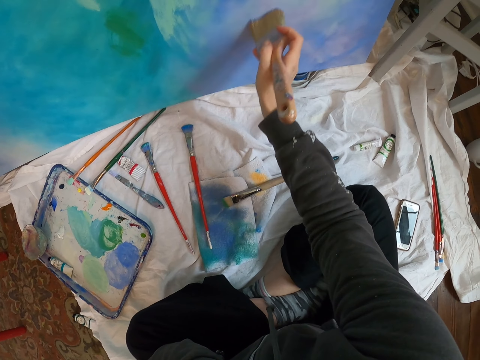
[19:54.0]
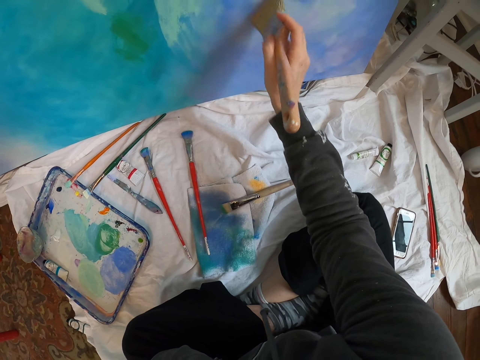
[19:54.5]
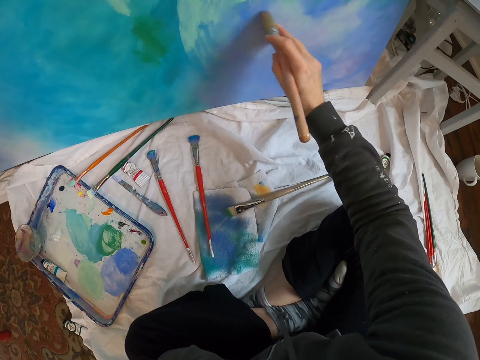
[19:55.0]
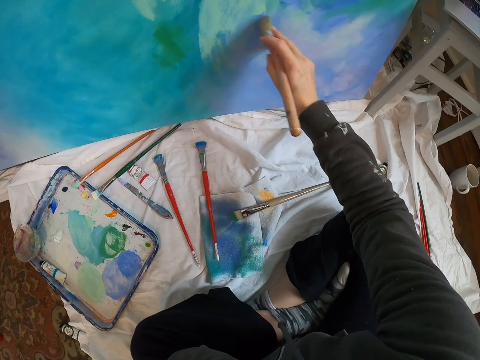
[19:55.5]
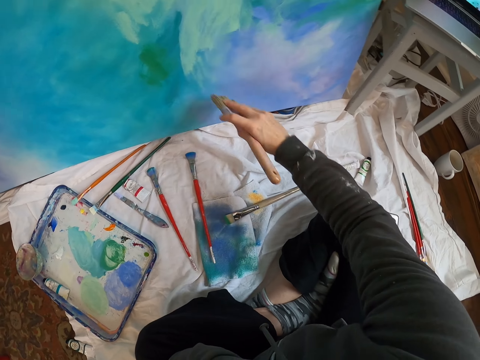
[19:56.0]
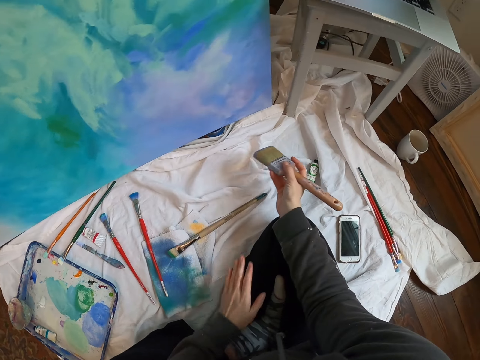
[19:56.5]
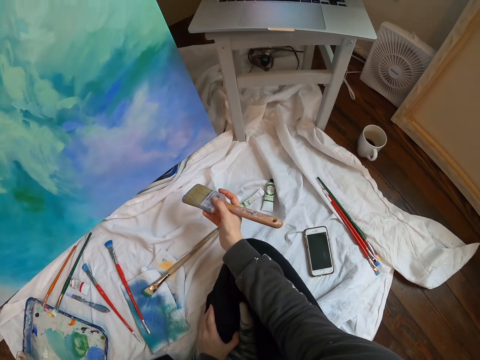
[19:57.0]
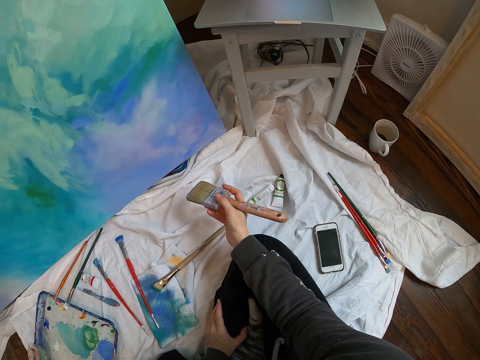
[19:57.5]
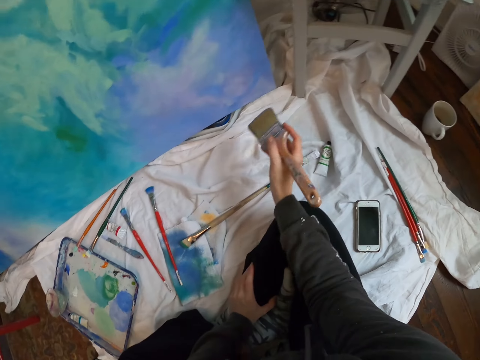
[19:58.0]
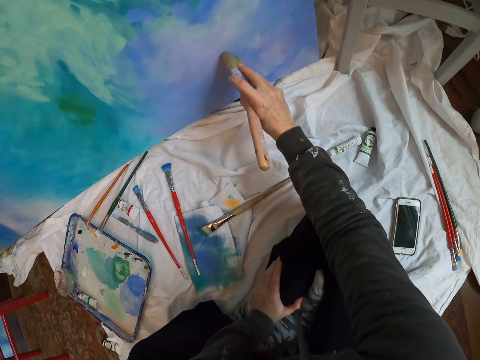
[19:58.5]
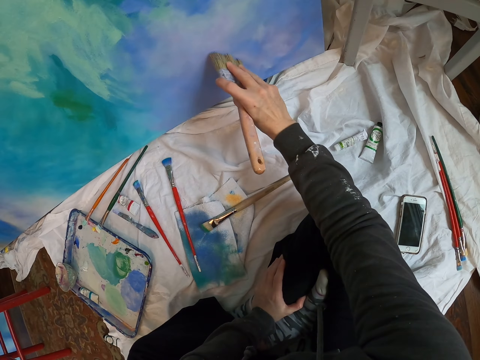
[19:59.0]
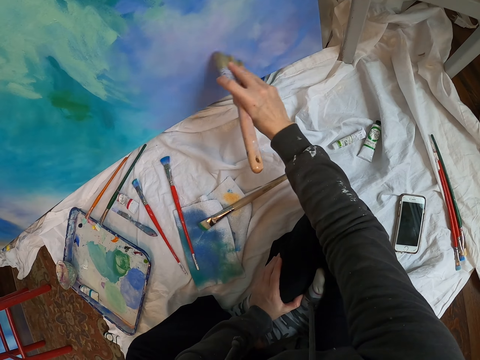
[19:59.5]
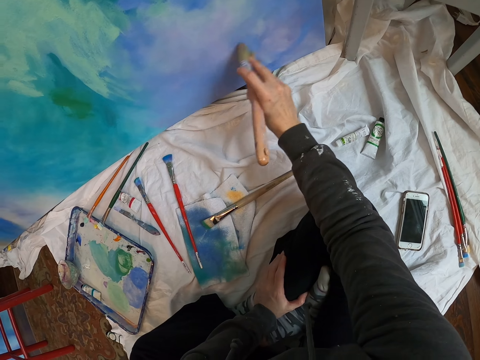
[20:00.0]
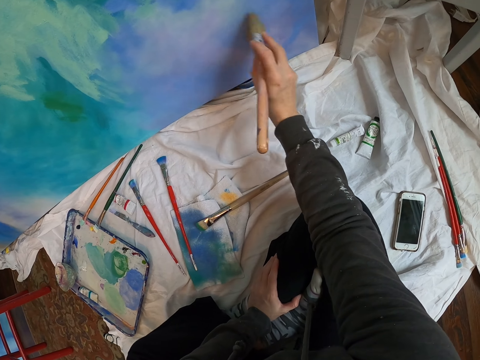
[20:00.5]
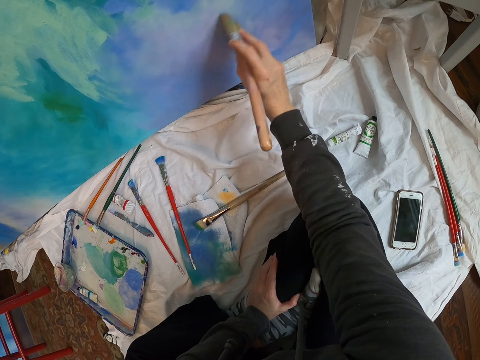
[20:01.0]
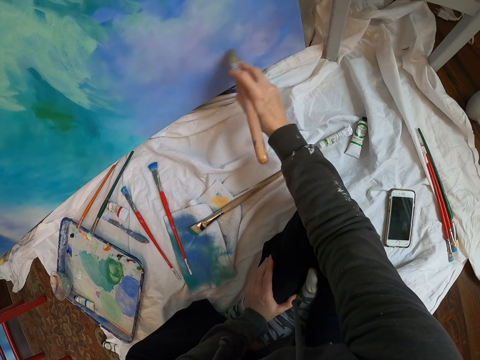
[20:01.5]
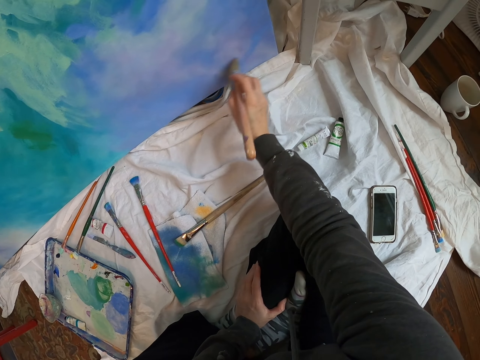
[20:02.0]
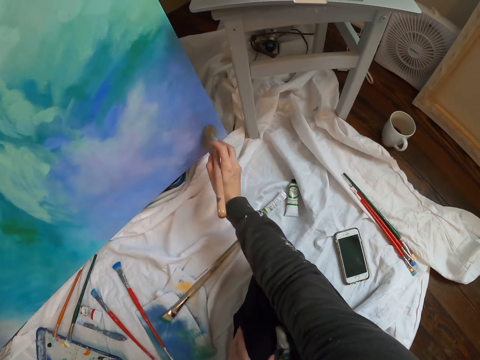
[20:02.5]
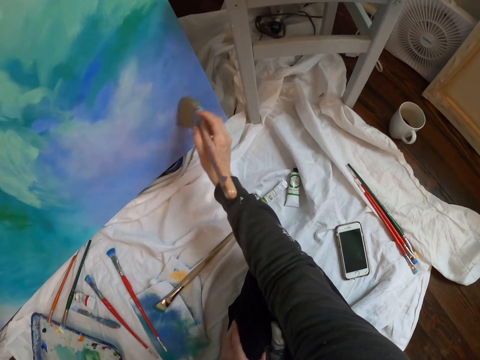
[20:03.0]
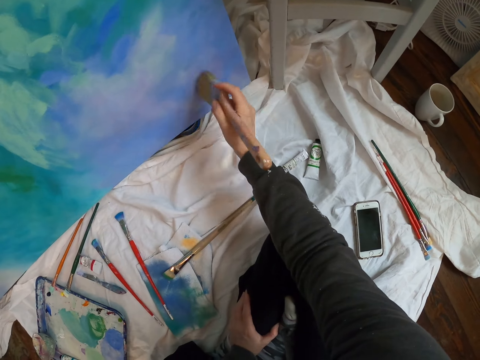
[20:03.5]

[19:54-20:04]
The camera wearer looks at the laptop. They polish the paint on the art. They look at the laptop.

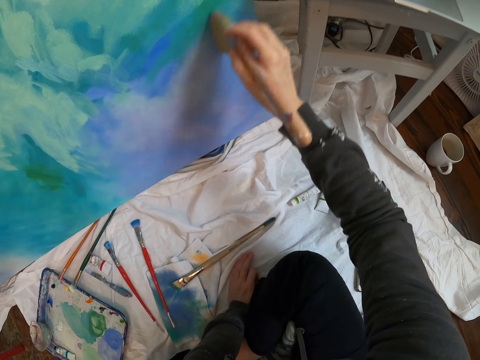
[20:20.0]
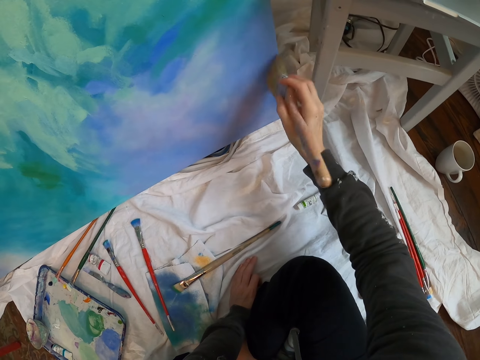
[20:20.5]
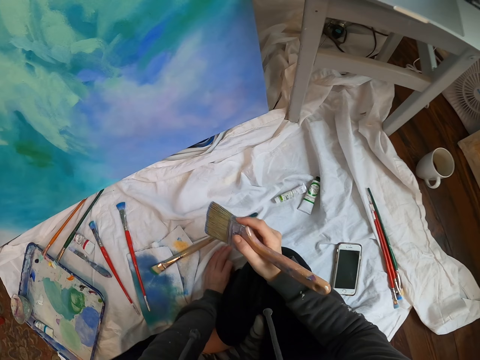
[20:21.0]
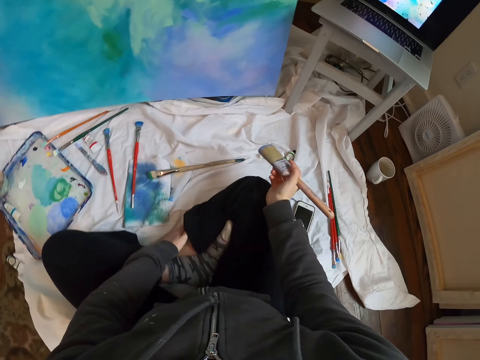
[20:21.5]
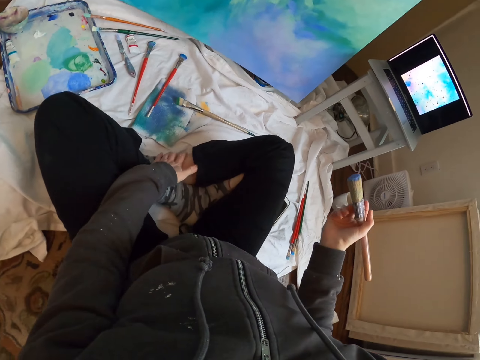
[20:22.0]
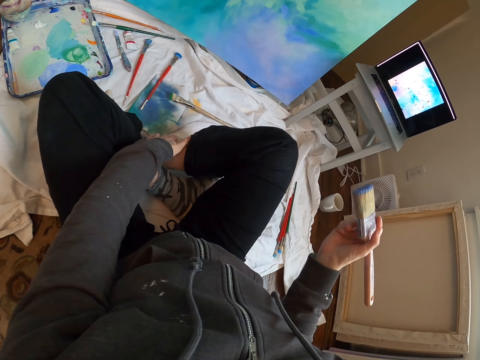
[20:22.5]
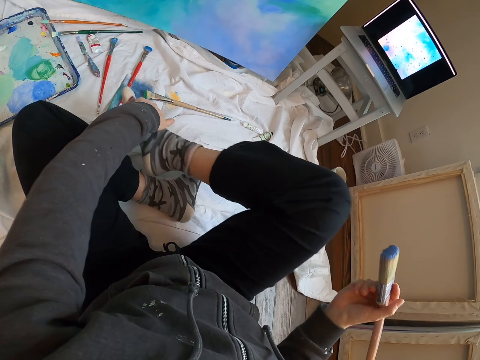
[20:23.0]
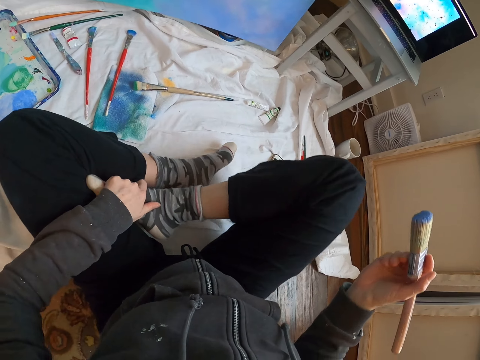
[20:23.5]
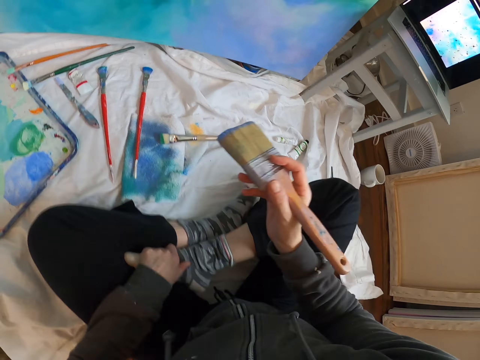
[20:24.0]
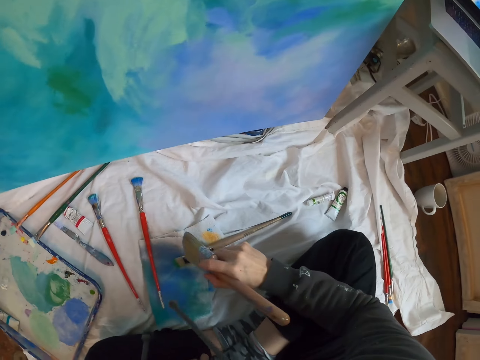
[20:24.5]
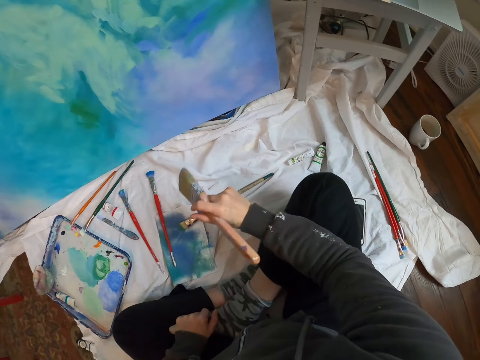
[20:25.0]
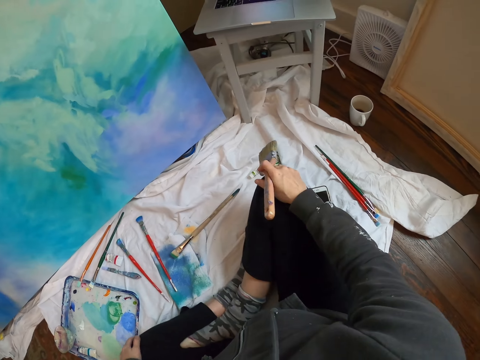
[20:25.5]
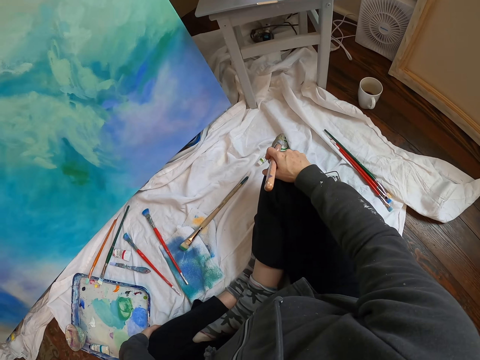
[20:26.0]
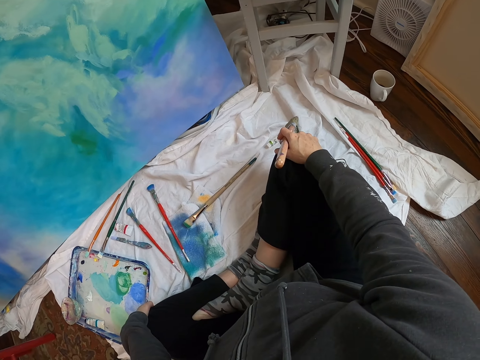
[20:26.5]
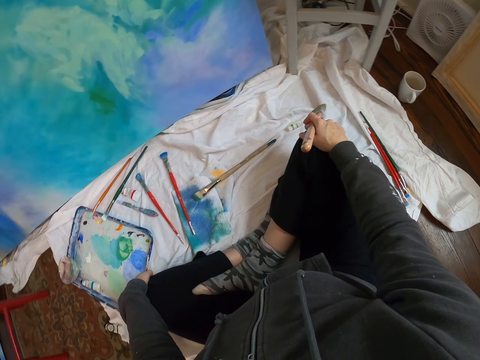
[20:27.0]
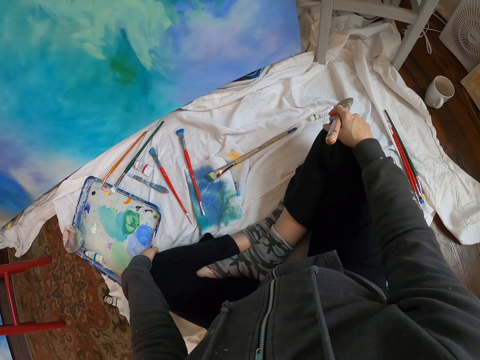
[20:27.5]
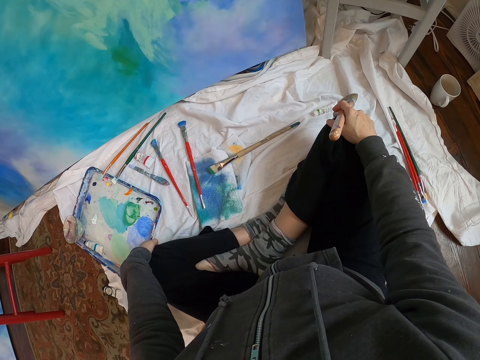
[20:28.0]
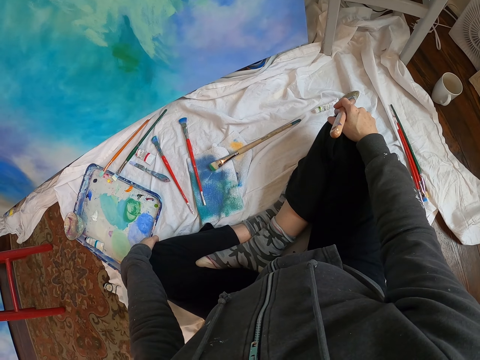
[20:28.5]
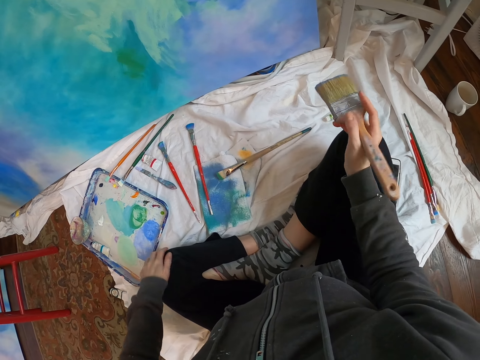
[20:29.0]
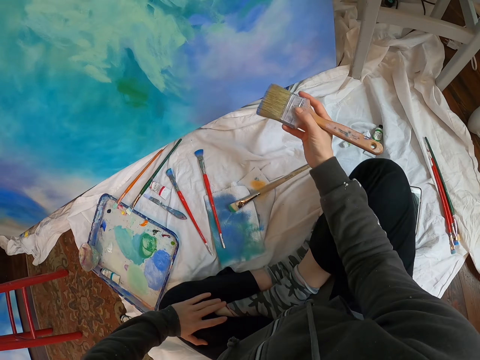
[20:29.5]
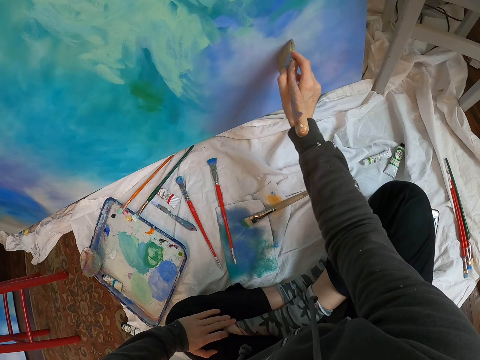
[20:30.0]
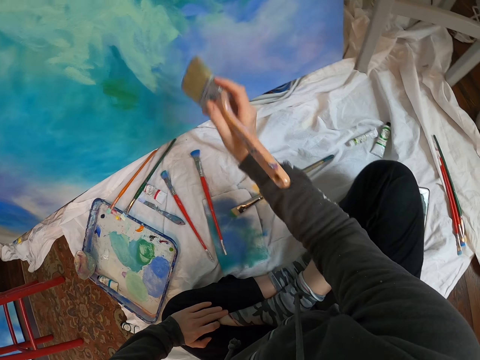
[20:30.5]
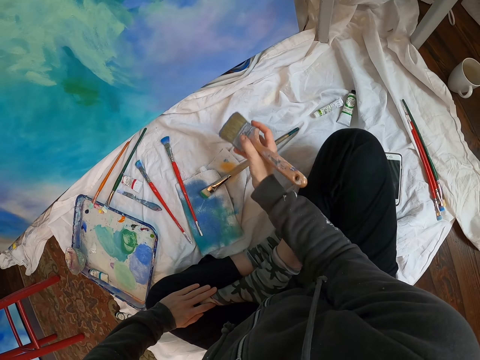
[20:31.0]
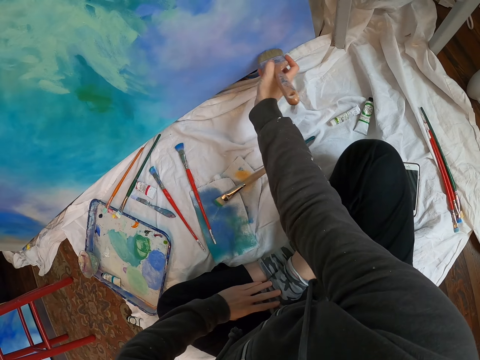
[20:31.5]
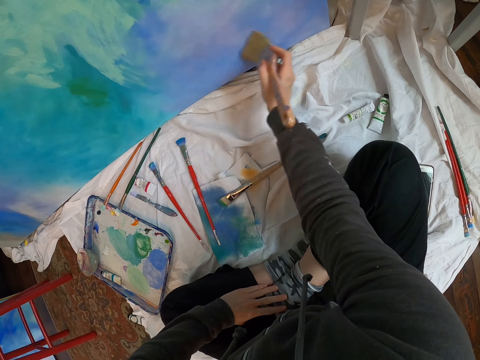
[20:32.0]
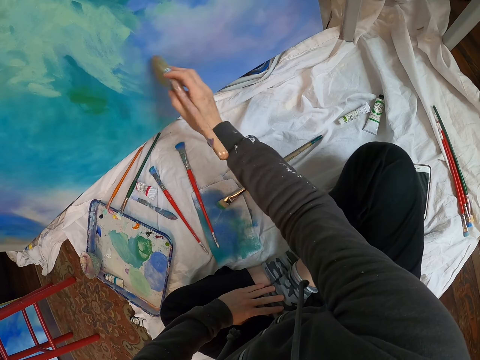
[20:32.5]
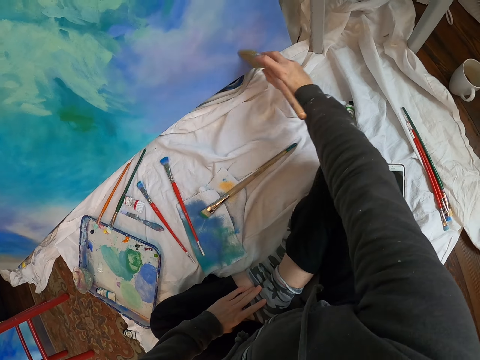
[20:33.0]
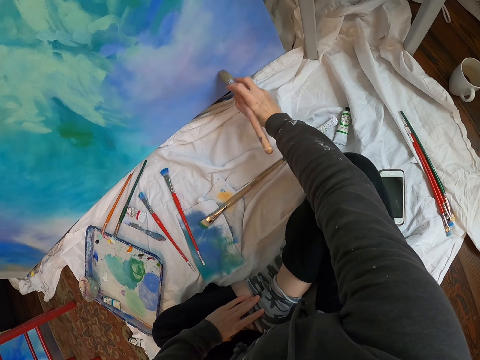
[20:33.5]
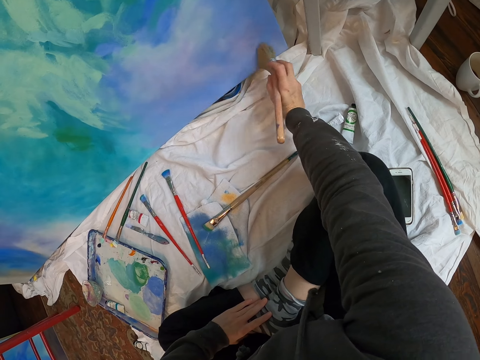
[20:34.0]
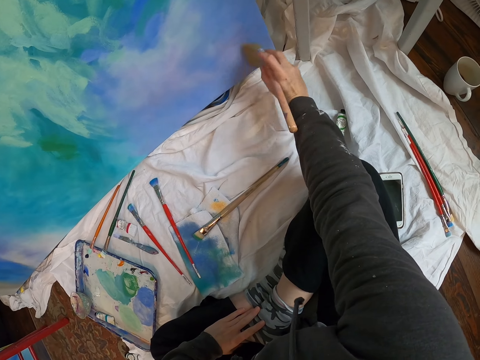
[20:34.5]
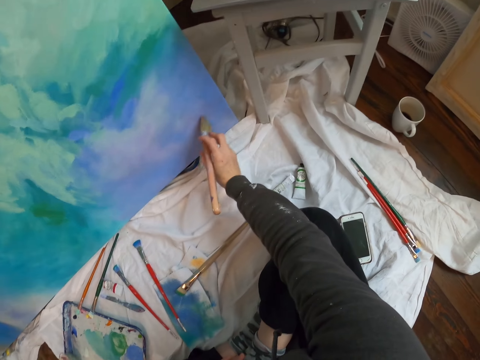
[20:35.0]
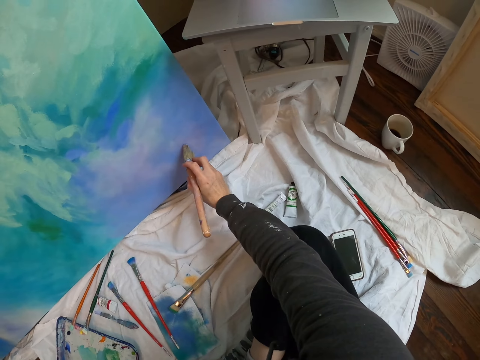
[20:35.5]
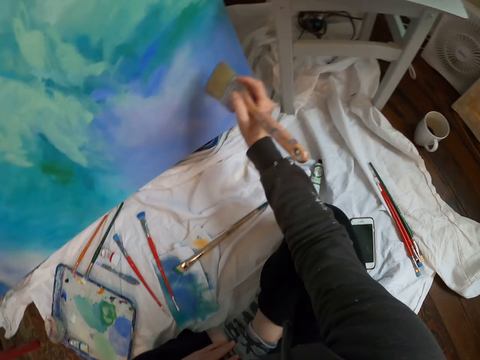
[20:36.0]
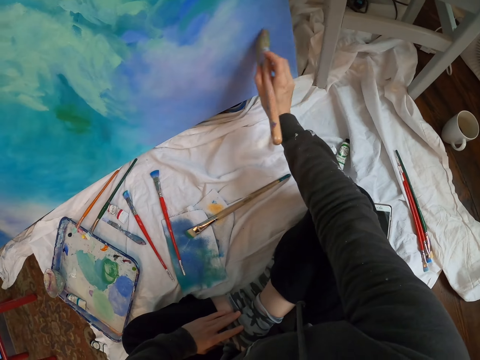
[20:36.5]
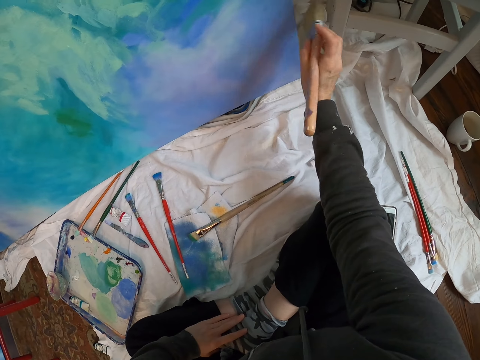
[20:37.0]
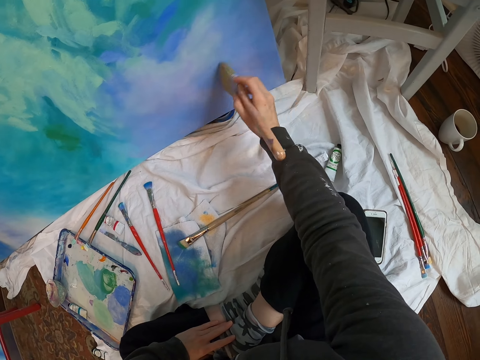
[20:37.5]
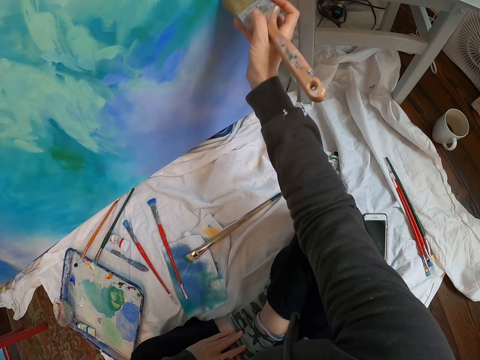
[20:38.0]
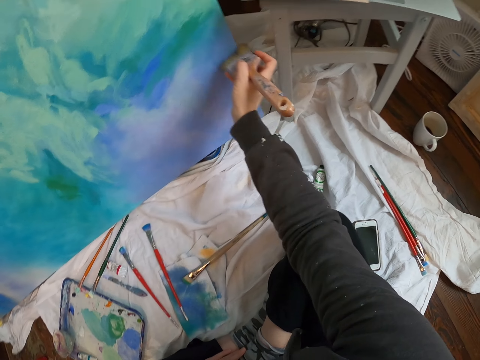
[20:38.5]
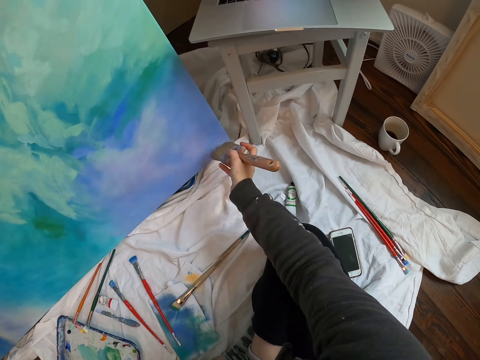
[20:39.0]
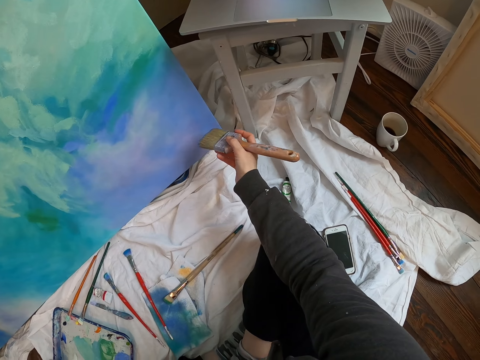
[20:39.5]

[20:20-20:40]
The camera wearer looks at the laptop. They move in the floor. They cross the legs. They look at the laptop. They paint the wall art with a paint brush. They polish the paint on the art. They look at the laptop. They paint the wall art with the paint brush. They look at the laptop. They polish the paint on the art.
